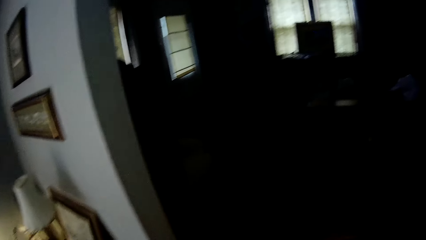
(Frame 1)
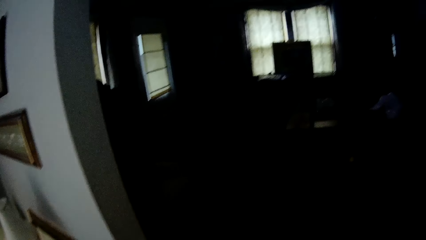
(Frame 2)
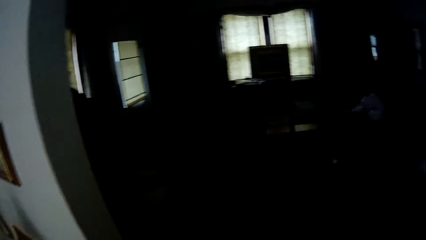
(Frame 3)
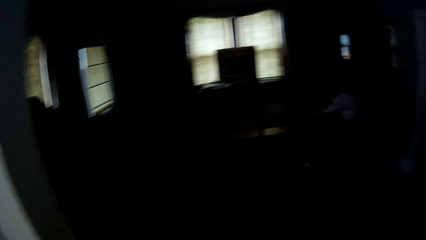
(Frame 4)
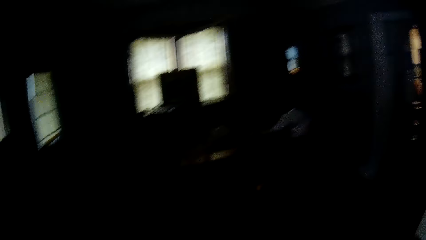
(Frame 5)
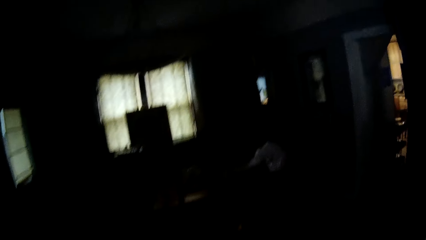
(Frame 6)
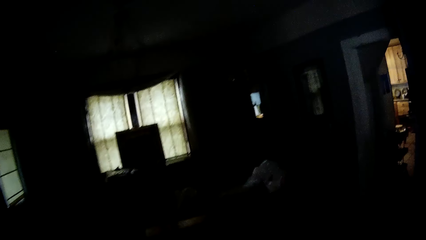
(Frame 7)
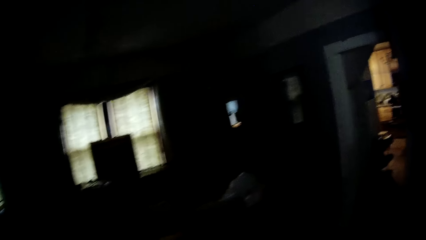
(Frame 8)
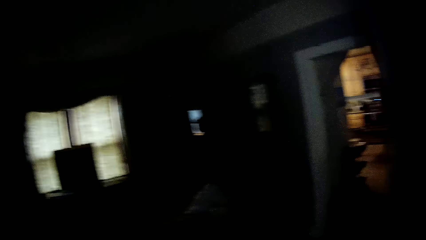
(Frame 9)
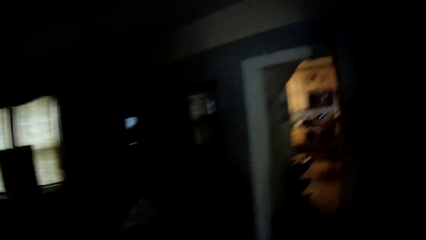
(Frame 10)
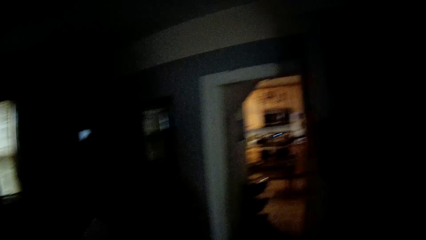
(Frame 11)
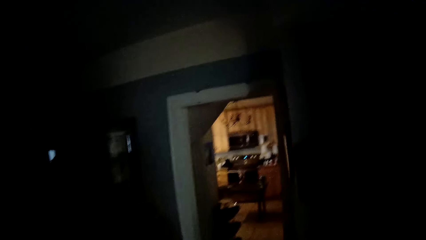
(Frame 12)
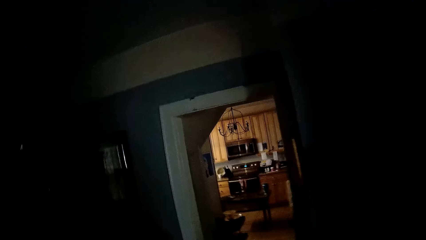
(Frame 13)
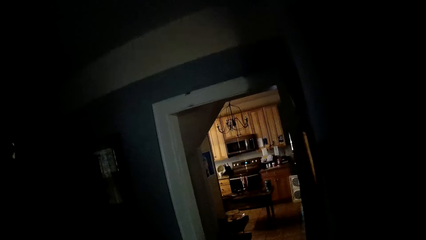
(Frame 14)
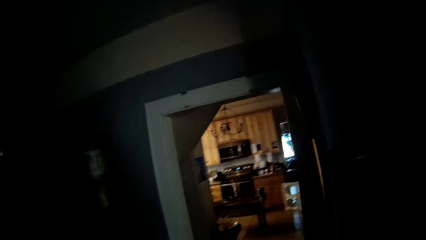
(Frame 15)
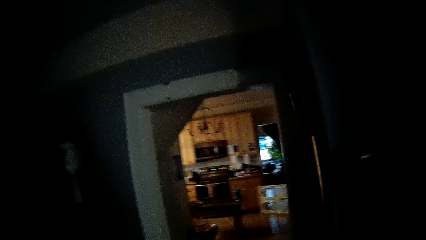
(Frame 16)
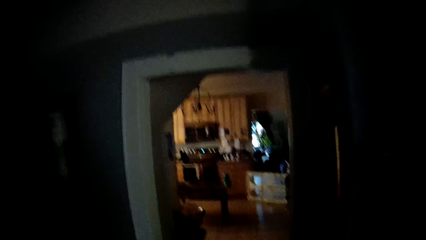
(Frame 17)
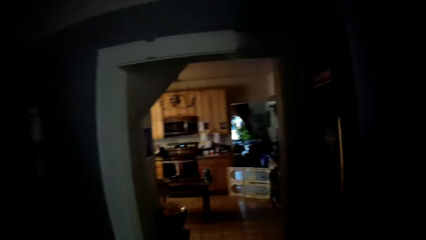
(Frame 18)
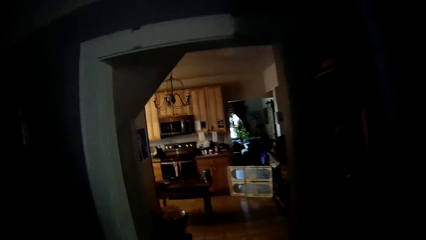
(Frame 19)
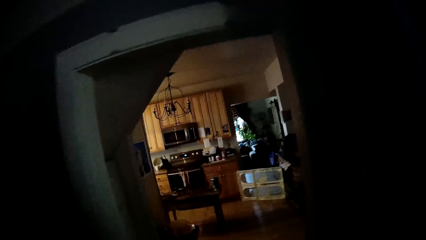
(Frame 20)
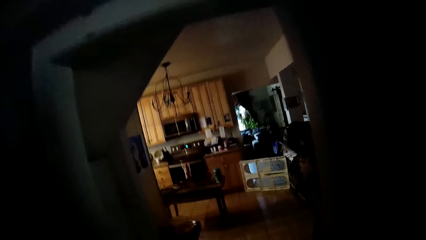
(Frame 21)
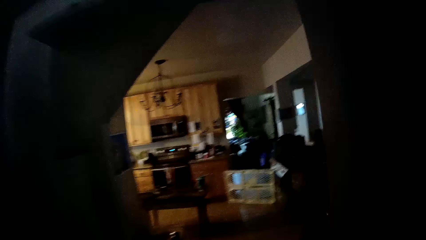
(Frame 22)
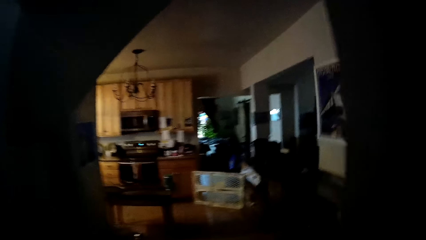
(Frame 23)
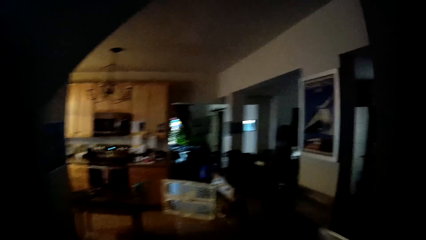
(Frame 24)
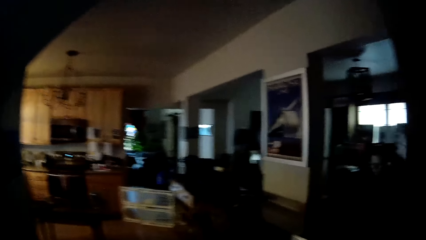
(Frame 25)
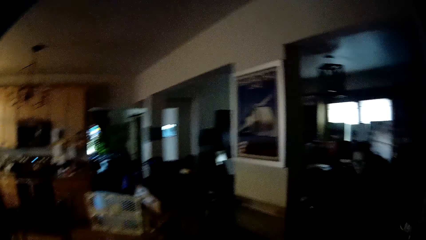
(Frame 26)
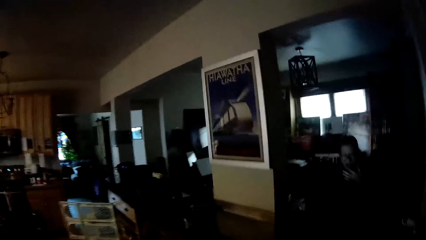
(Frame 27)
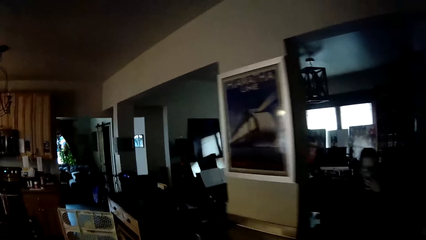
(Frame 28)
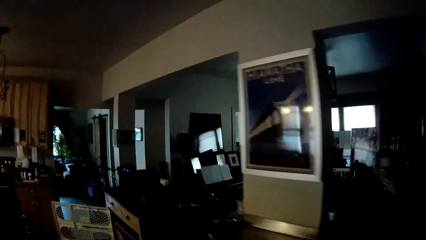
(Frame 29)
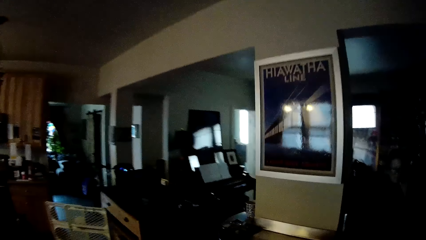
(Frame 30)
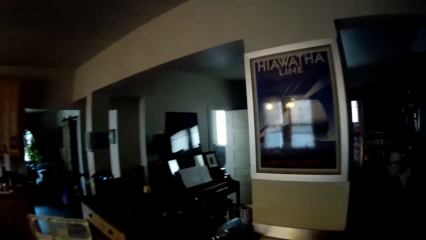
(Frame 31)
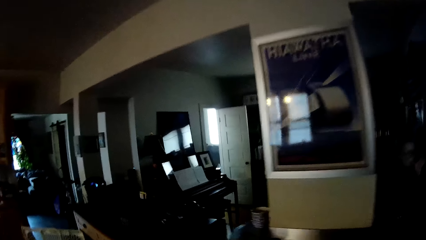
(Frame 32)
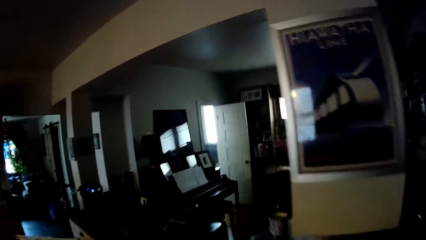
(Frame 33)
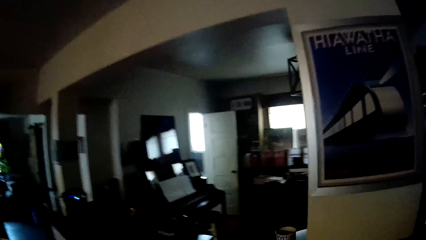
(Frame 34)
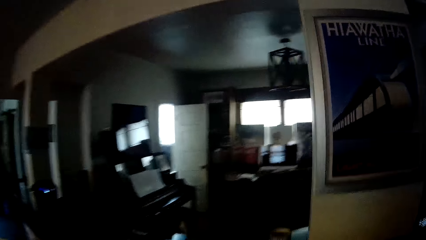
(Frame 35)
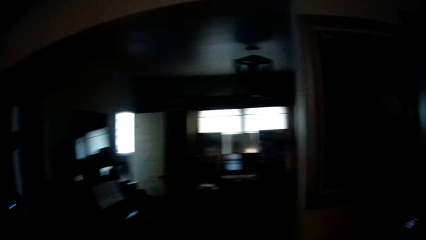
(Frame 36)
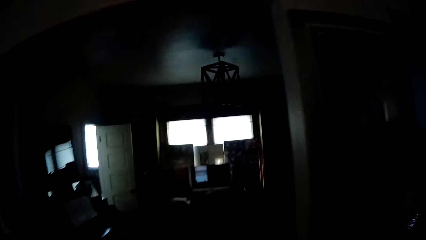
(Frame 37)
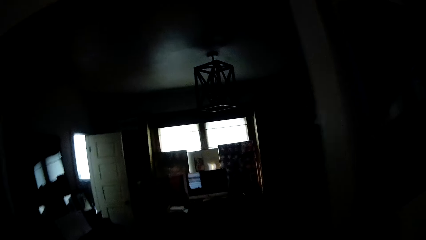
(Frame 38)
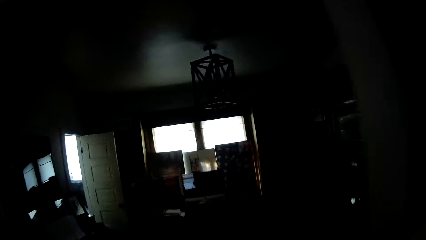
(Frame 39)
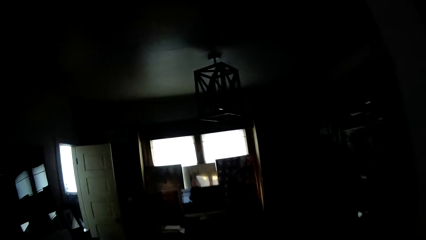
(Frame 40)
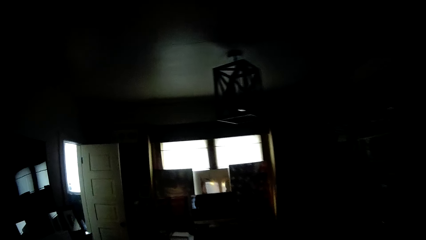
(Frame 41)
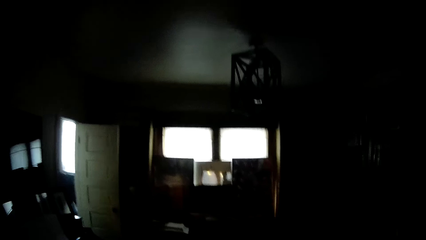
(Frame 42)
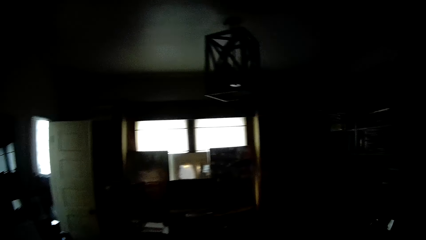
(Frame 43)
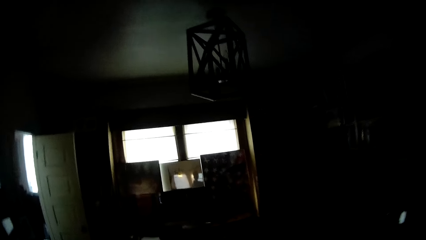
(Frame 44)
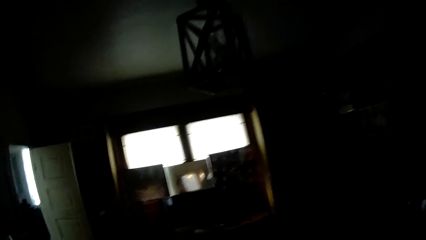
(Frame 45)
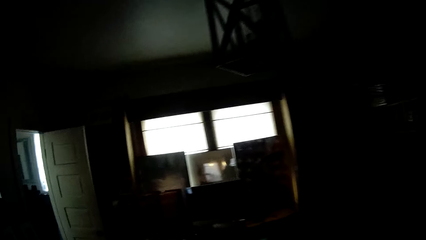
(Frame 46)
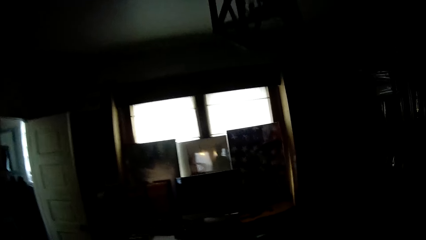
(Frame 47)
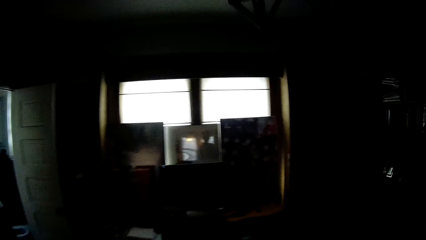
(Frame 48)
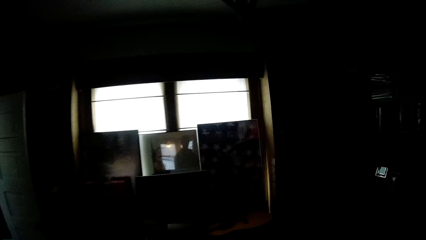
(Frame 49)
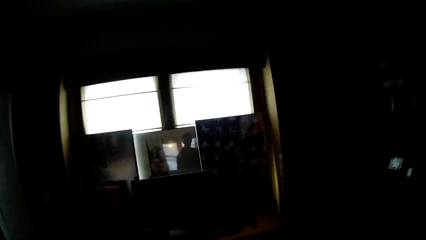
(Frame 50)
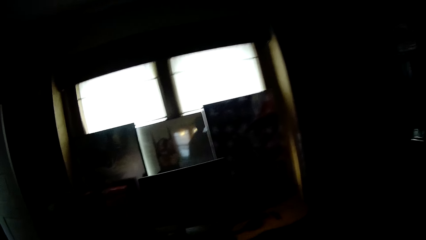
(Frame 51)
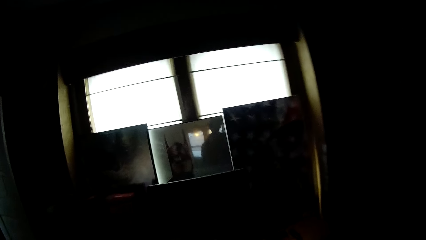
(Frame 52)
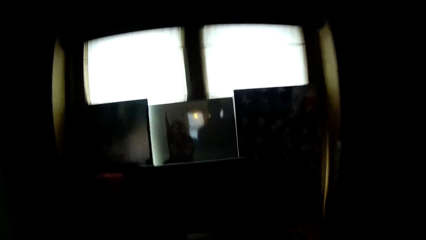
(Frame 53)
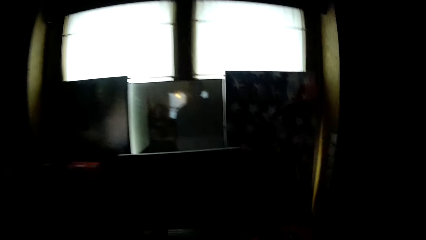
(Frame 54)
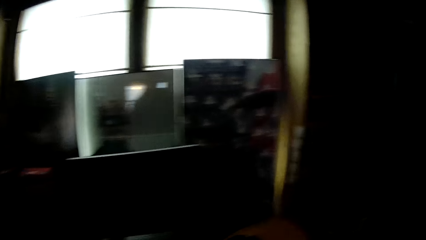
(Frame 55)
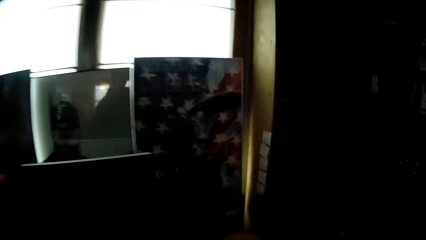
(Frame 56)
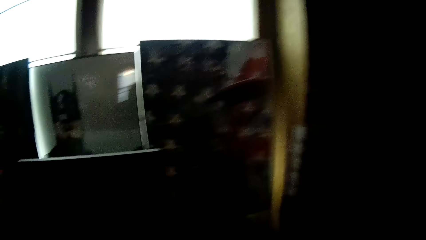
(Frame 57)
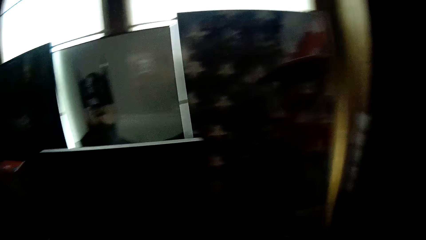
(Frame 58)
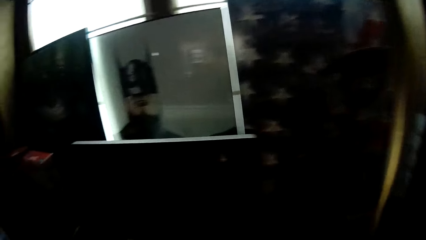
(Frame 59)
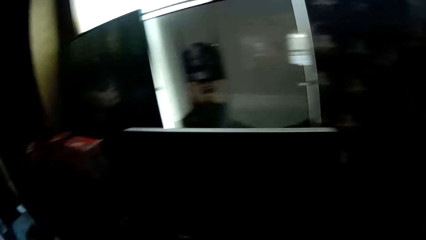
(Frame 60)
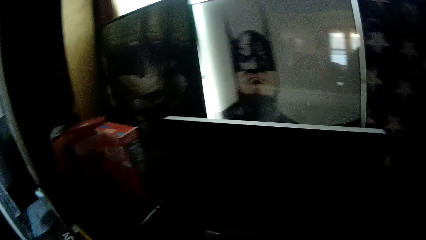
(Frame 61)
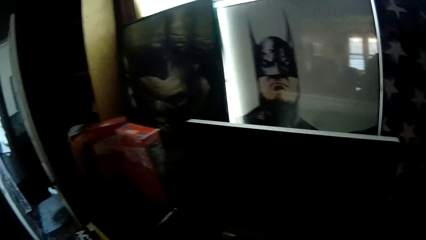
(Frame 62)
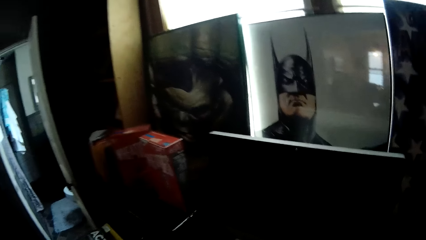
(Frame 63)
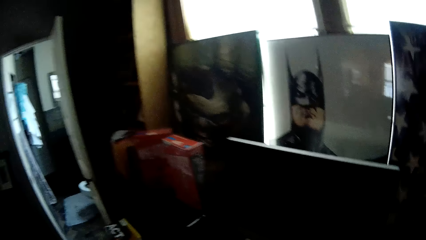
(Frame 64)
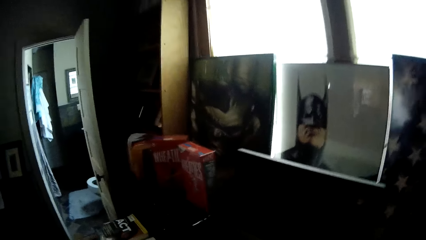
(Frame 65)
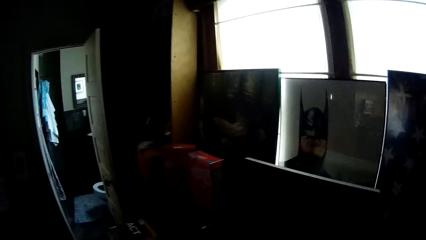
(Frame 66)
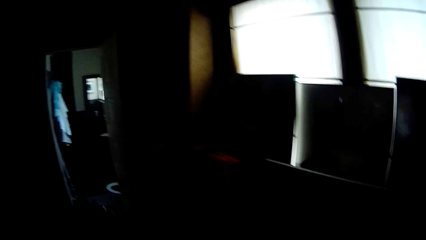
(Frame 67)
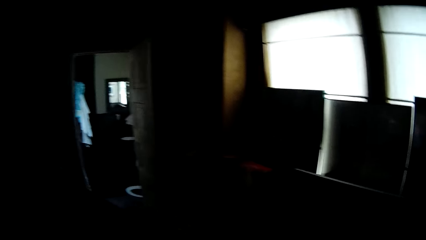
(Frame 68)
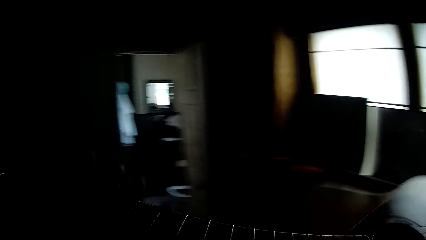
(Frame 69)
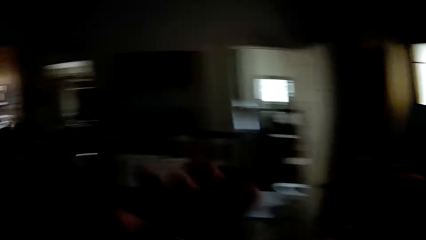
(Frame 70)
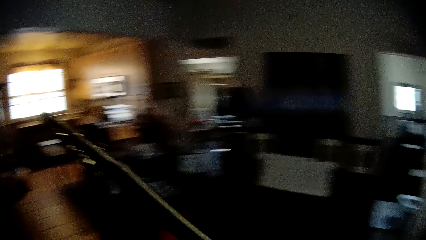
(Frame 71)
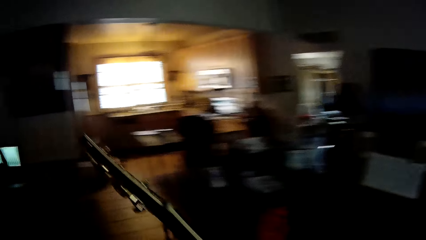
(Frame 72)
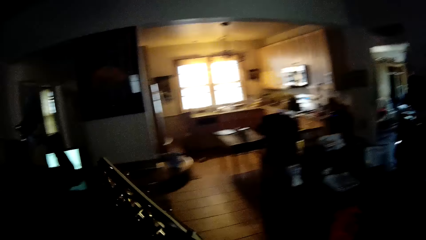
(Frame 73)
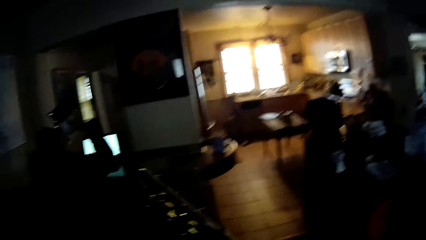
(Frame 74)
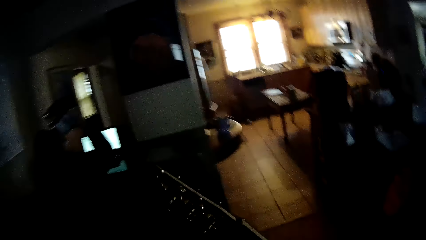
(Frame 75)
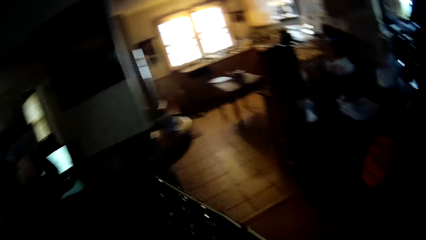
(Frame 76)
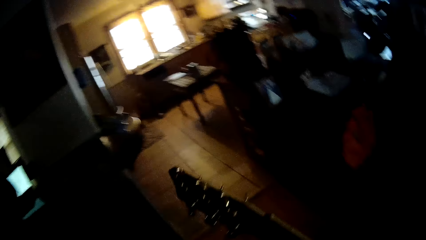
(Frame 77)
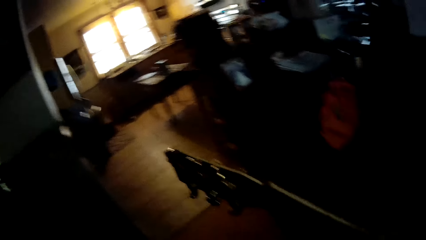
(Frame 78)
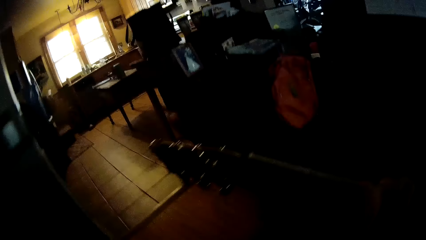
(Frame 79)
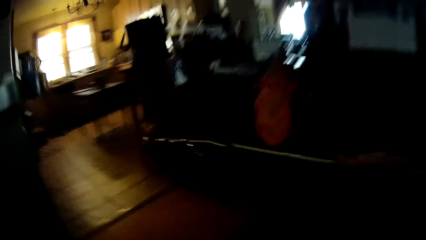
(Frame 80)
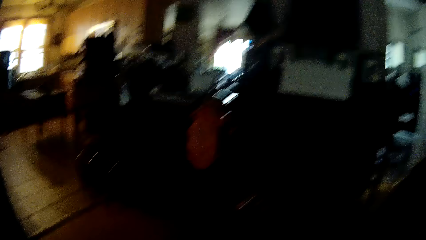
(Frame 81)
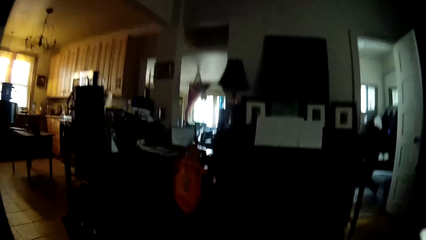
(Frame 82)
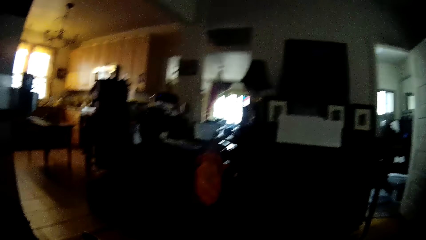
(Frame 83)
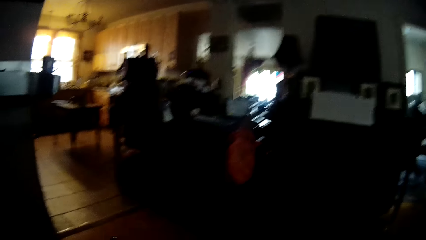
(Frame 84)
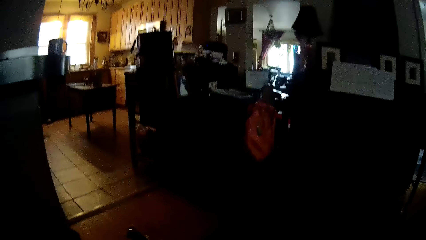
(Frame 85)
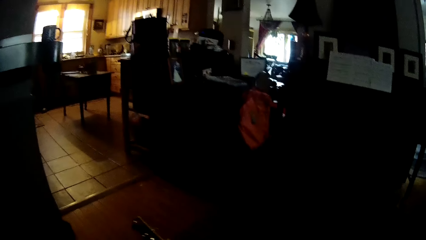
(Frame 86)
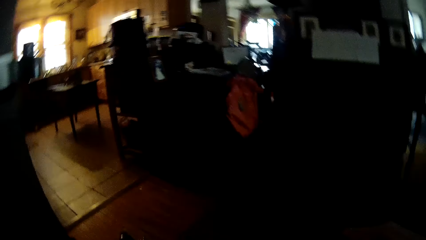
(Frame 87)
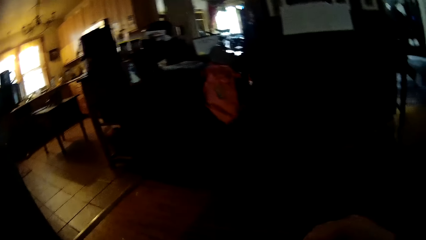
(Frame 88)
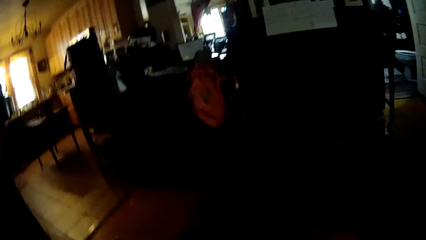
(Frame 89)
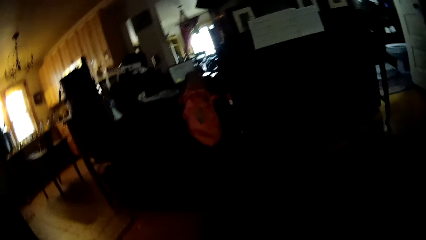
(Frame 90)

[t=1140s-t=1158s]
The camera wearer walks around the house. They pick up the guitar and sit down.
